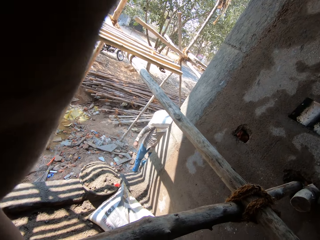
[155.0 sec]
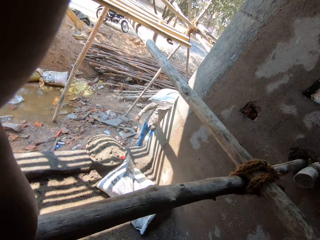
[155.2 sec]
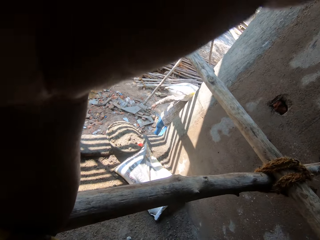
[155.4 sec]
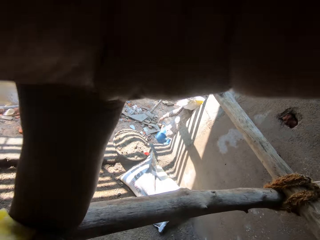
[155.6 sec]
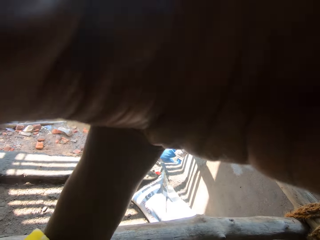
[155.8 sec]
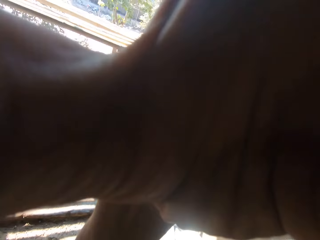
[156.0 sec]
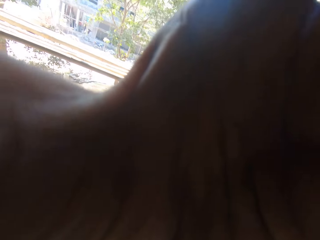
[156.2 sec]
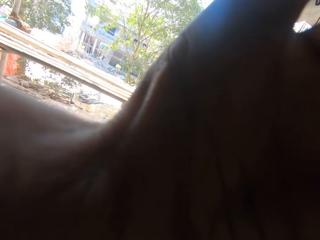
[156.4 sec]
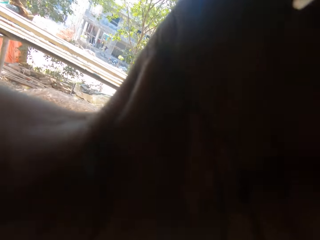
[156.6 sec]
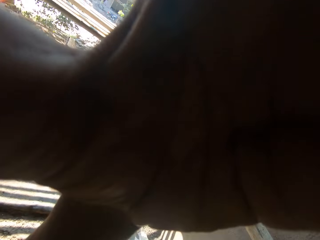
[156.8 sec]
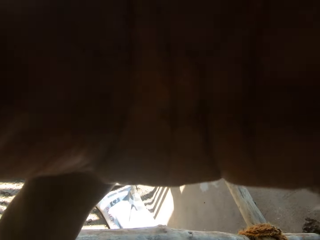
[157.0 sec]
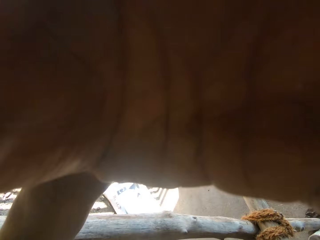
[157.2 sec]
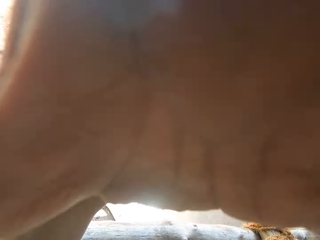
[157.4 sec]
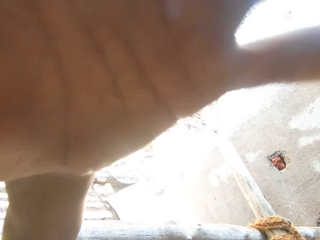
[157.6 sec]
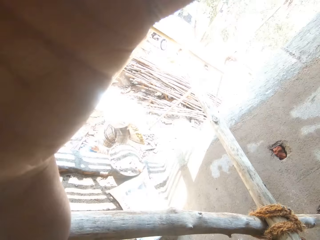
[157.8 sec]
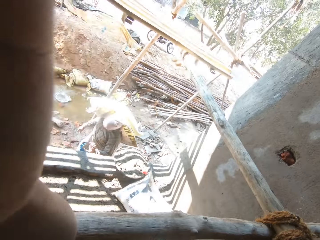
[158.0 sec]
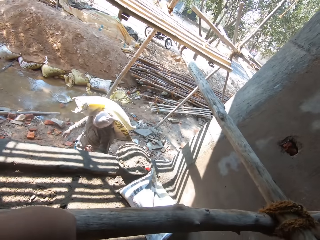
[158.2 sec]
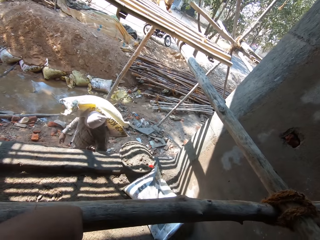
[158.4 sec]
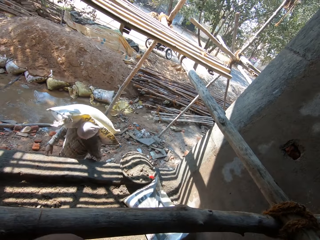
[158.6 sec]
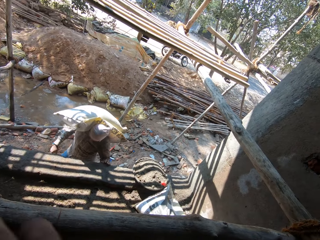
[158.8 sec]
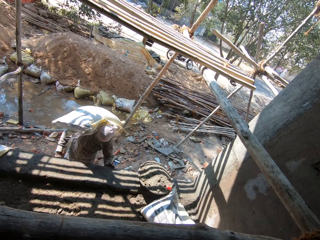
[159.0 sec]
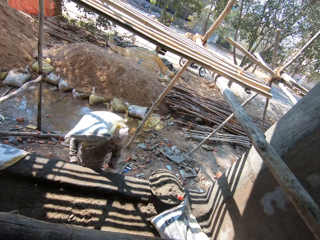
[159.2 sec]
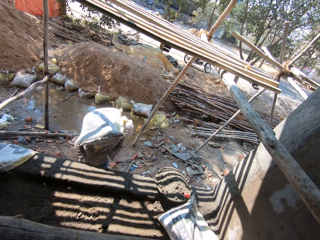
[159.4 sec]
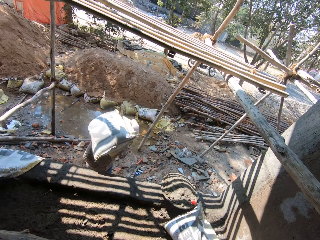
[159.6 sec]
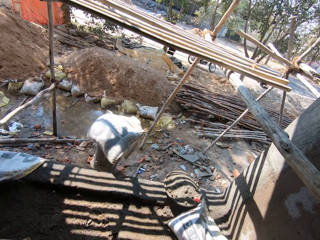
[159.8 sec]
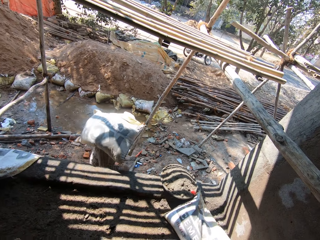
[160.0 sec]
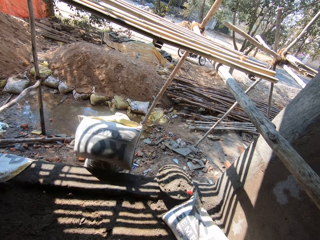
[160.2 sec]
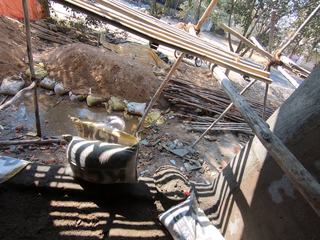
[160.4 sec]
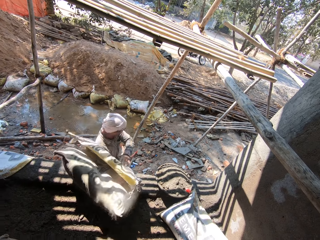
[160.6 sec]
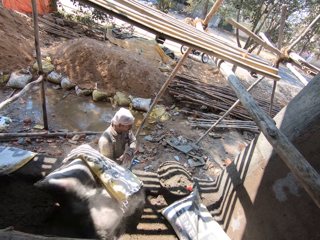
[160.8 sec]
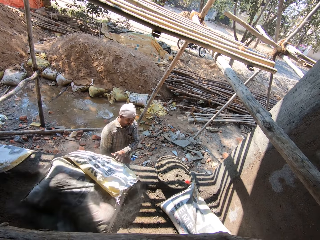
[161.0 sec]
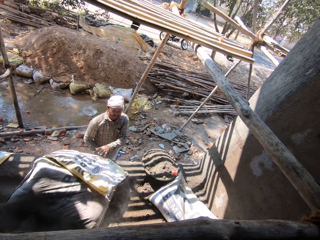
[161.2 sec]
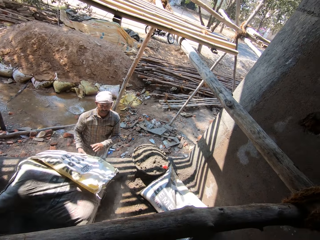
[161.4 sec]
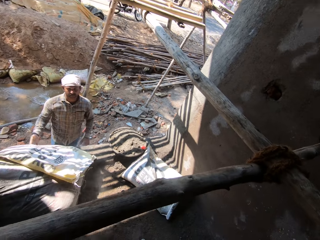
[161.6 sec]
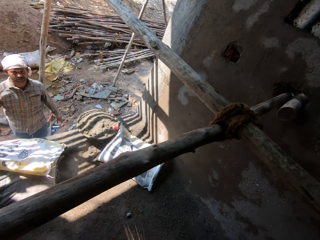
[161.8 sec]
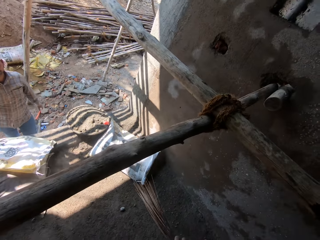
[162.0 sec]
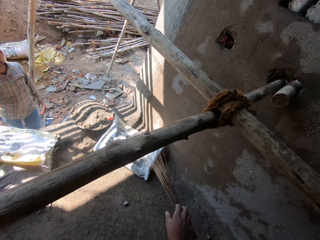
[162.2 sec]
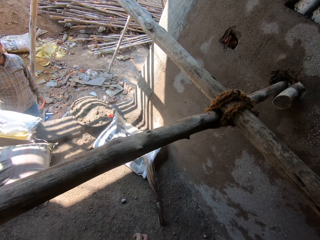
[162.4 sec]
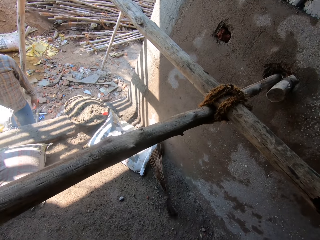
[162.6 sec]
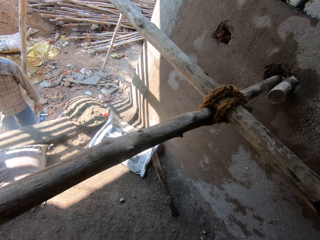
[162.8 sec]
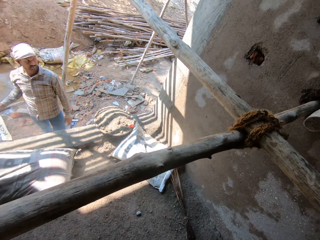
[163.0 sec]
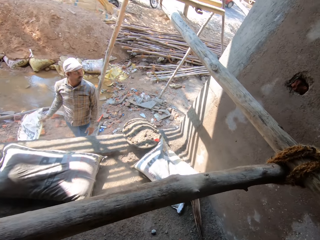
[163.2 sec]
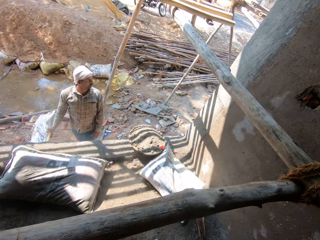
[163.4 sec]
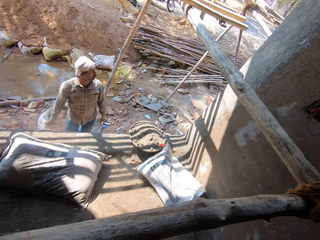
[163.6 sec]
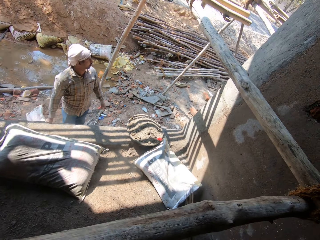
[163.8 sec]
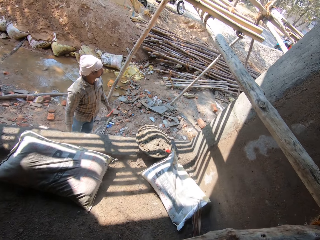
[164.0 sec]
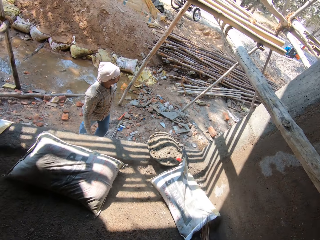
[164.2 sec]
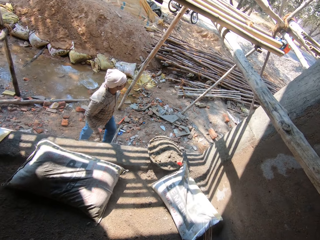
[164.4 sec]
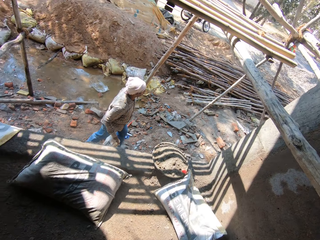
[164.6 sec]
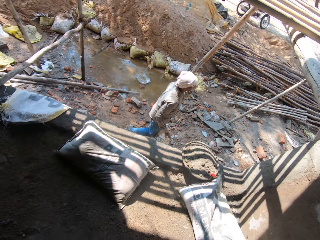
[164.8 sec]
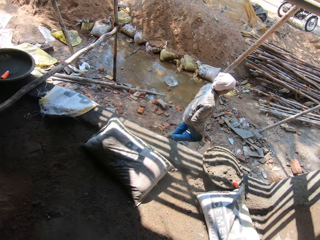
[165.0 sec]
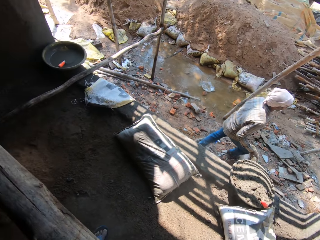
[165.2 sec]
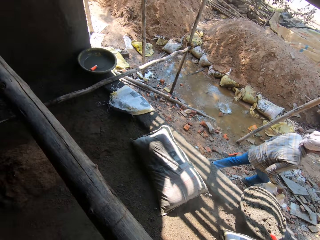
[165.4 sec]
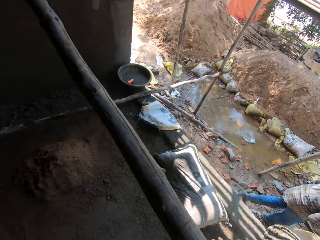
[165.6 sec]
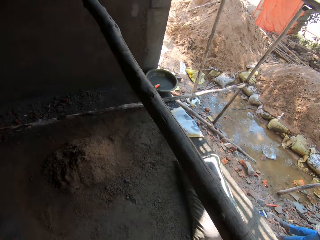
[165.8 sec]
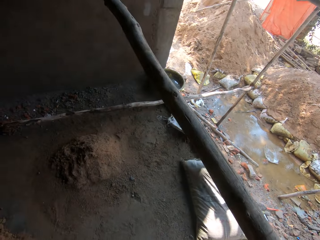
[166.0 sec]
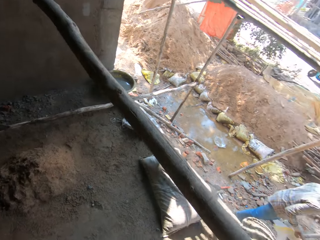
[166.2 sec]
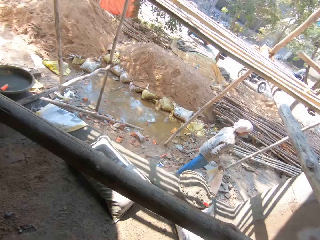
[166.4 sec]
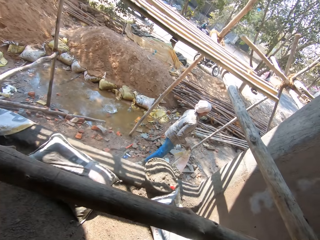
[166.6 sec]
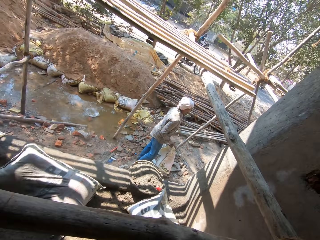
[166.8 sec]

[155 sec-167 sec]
The camera wearer adjusts the camera. The man walks toward the wall and puts the sack on the floor. The camera wearer places the sack of sand on the floor. They throw the broom on the floor. The man picks up a sack and walks away from the wall.

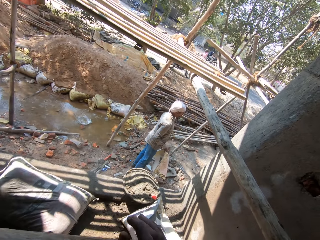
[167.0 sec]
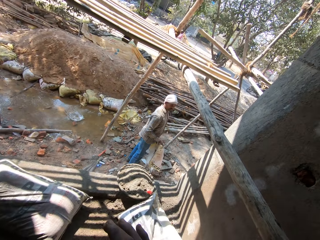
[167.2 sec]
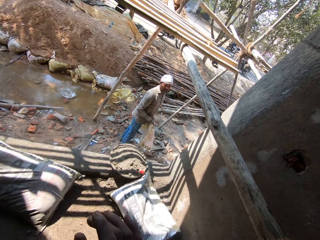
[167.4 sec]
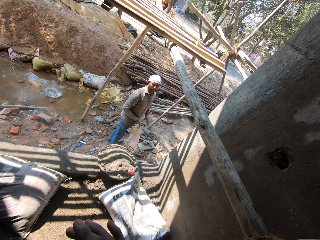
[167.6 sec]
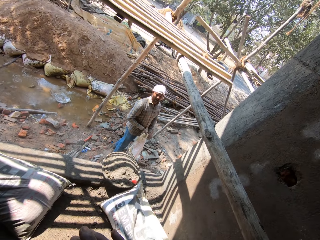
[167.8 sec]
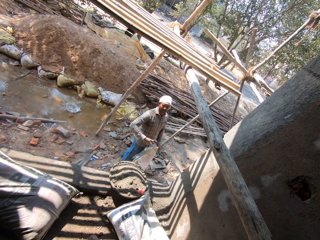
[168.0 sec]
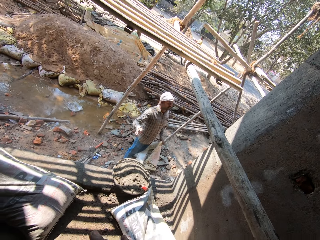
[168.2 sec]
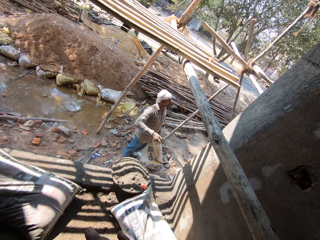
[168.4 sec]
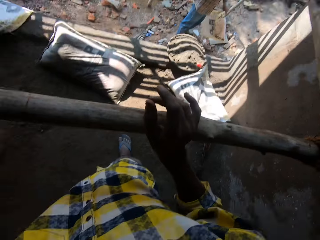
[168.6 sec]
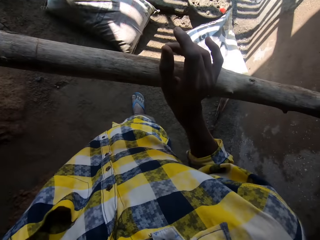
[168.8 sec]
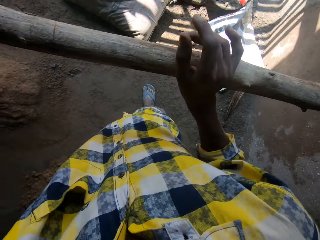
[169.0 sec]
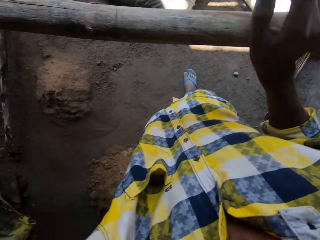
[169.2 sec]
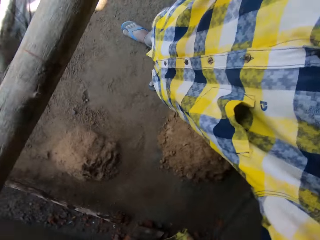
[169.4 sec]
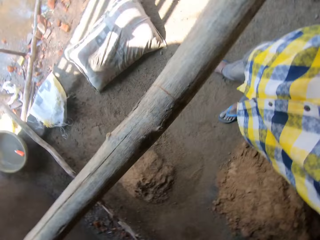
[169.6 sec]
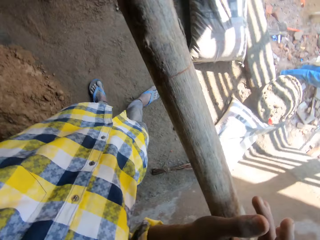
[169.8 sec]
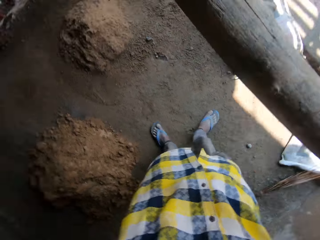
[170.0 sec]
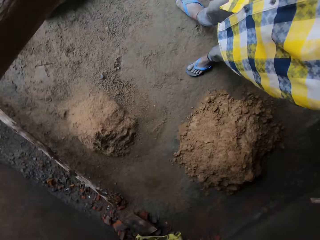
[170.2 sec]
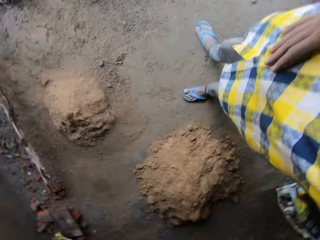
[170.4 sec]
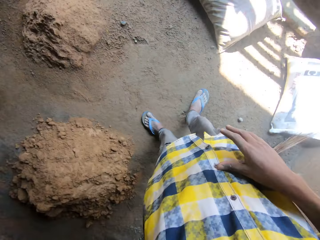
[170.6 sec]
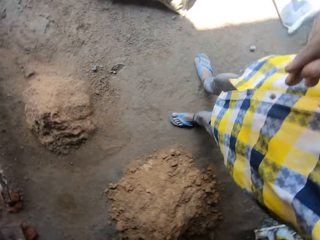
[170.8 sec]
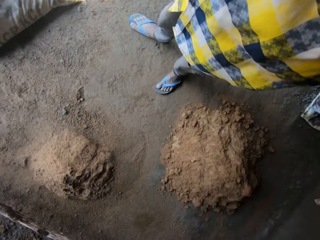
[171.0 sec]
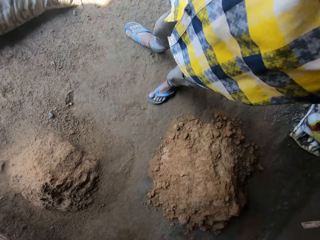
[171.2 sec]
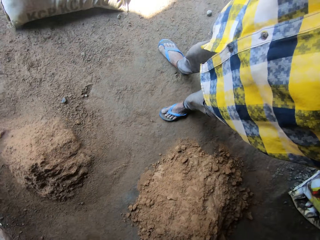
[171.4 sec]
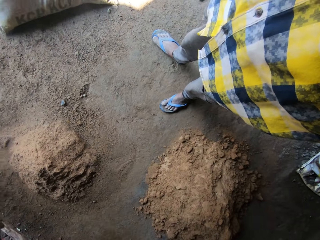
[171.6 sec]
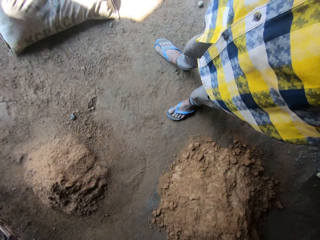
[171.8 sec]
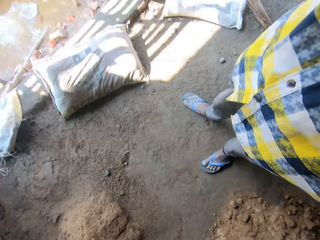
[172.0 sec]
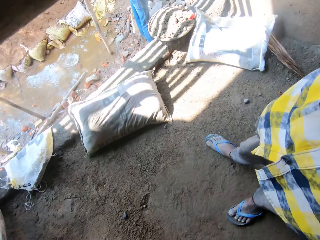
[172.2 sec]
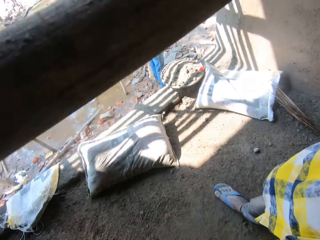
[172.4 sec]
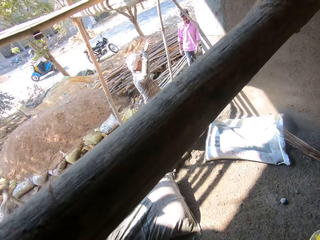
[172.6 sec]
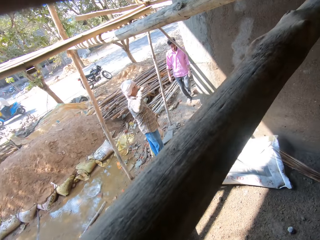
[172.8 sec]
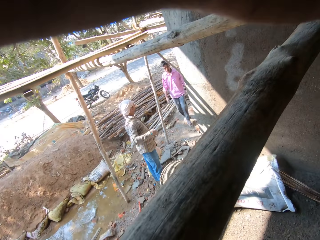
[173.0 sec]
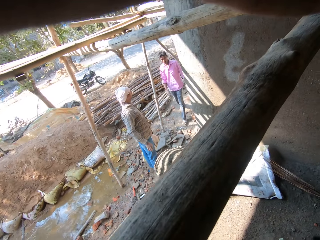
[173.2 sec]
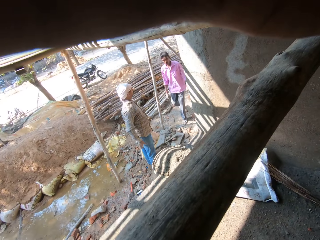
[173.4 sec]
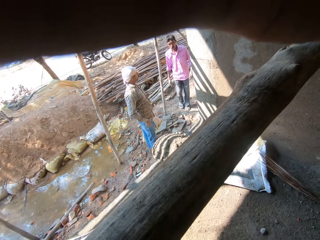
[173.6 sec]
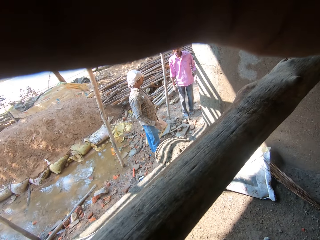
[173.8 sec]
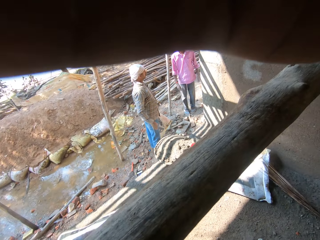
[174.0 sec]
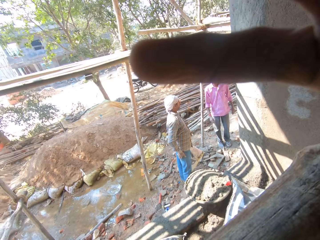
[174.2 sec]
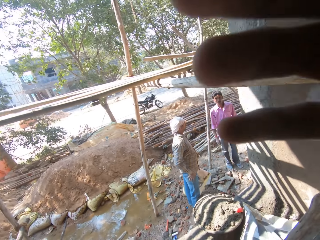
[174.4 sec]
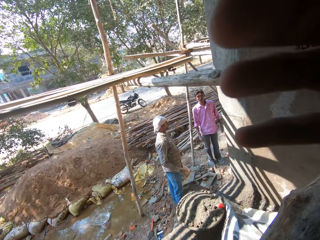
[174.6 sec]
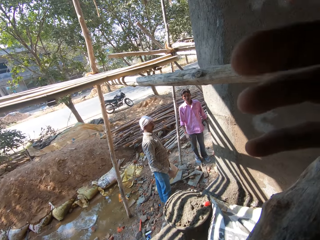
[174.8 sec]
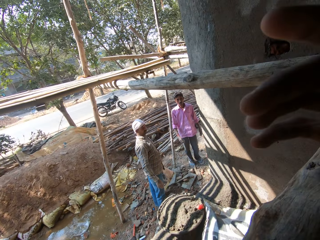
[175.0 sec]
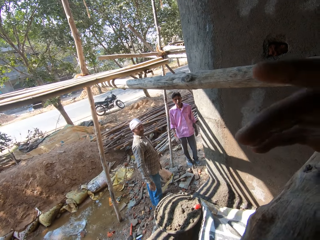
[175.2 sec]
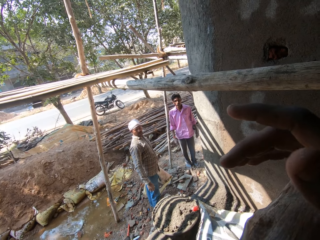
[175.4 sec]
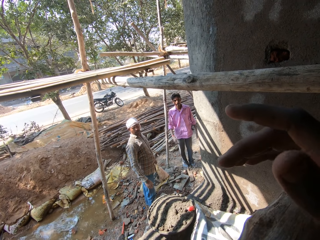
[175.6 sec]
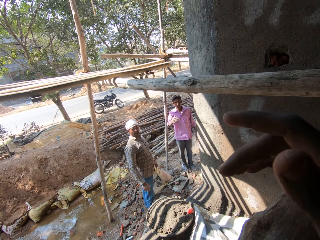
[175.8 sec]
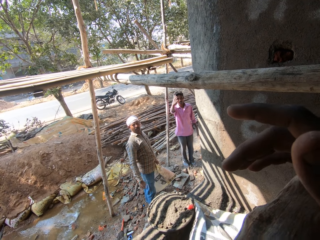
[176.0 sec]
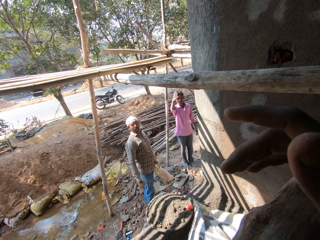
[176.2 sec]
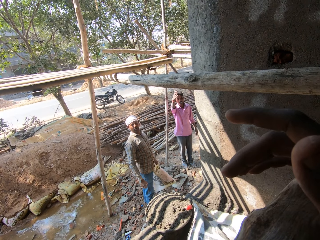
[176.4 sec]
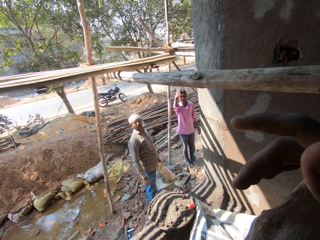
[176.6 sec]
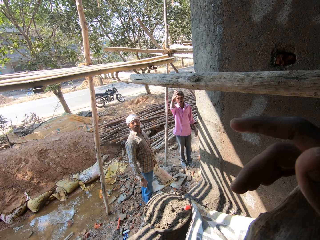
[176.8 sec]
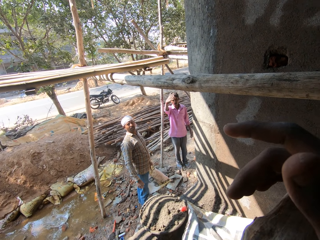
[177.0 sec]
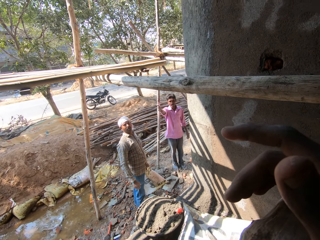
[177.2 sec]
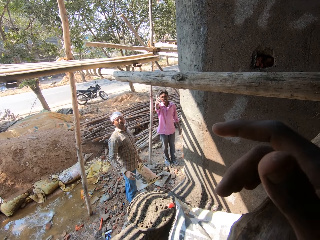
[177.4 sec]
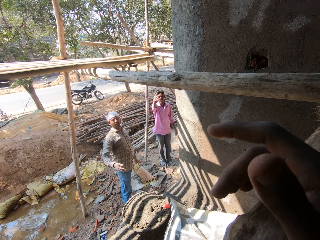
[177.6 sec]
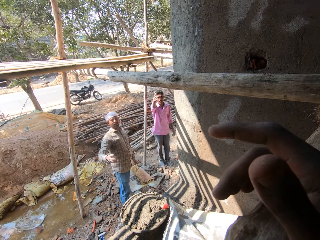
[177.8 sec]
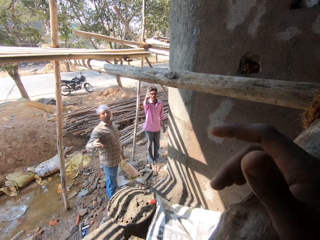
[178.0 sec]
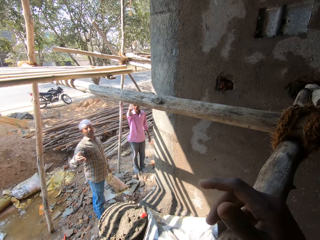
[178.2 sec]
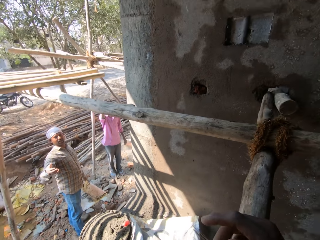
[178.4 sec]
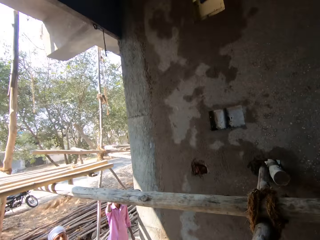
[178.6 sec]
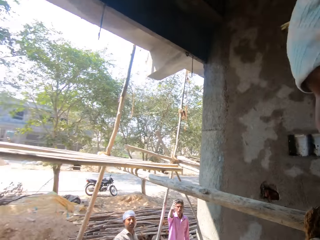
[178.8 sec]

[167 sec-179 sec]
The camera wearer converses with the man. The man gestures his hand. The camera wearer holds the wood rod. They look at the floor. Another man walks toward the first man. The camera wearer adjusts the camera. They hold the wood rod. The second man gestures his hand. The camera wearer converses with the second man and the first man. The first man gestures his hand.
